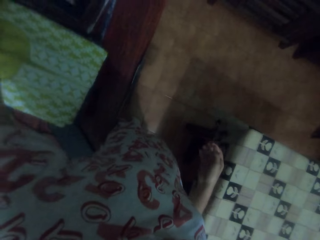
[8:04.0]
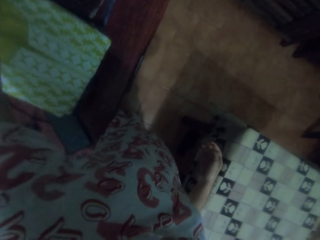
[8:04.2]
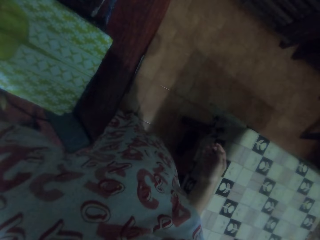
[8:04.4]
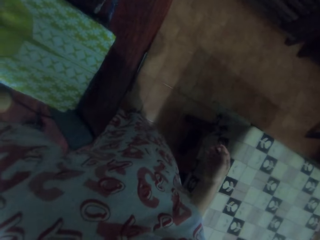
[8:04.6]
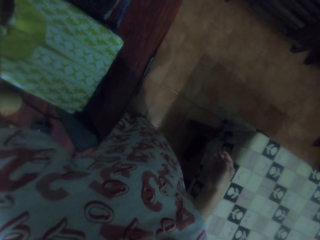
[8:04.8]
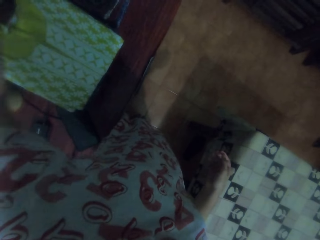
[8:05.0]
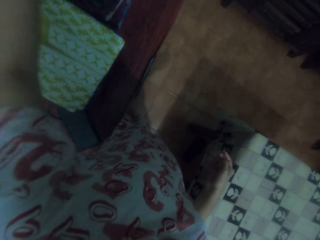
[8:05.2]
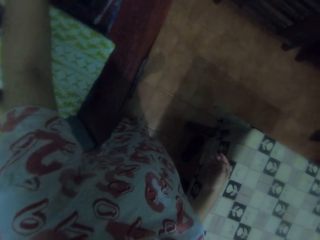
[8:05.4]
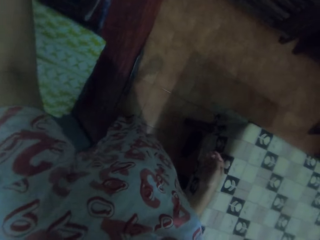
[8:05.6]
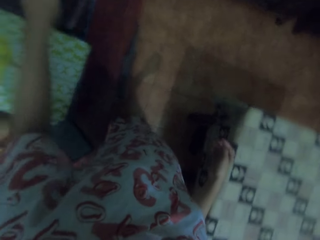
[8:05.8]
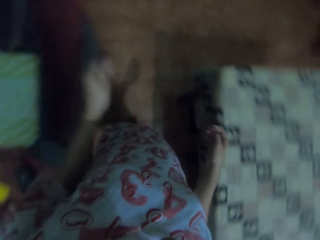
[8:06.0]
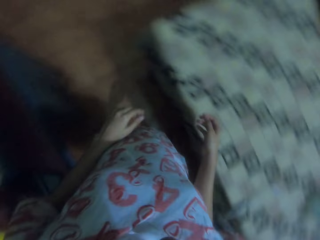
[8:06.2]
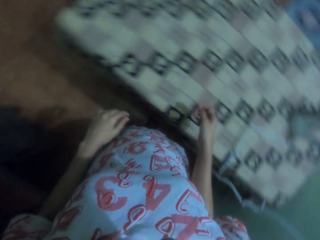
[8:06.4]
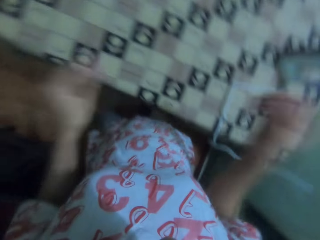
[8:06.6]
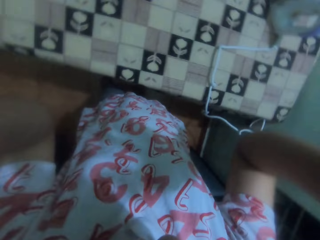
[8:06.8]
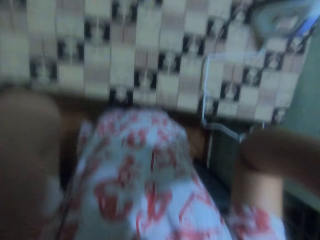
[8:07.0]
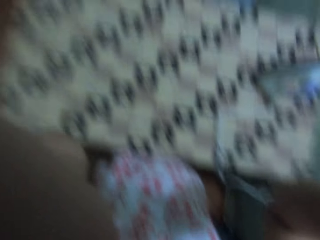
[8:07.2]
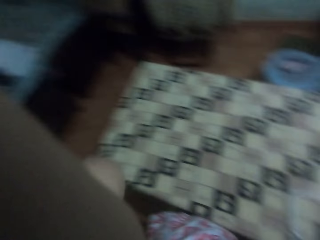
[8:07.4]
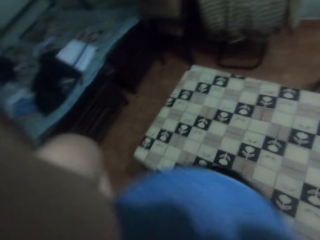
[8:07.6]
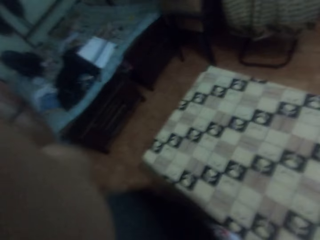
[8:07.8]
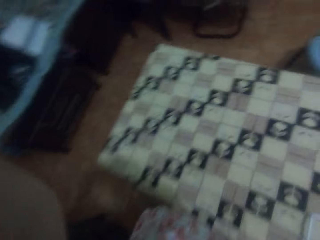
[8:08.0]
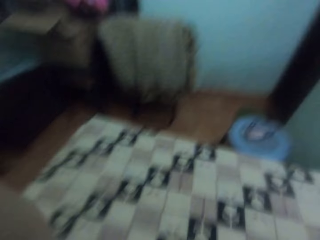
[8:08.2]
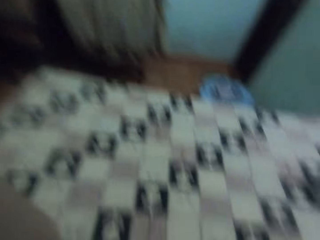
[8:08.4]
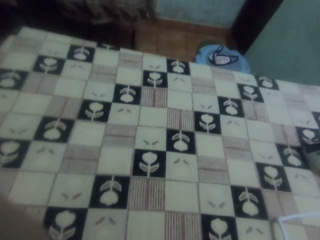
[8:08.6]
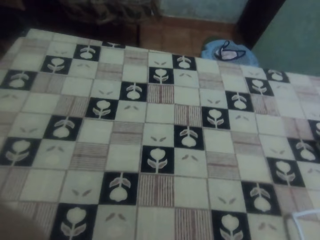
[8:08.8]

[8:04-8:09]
The camera wearer puts the cloth aside. They adjust the camera.
